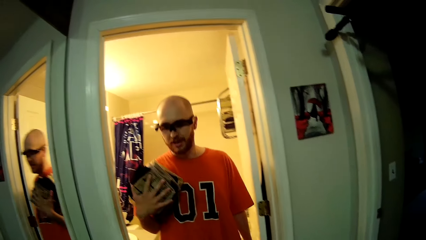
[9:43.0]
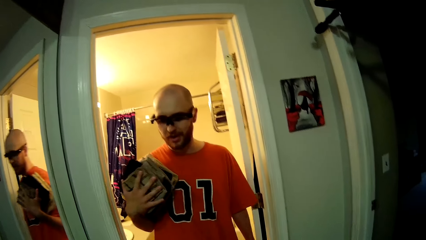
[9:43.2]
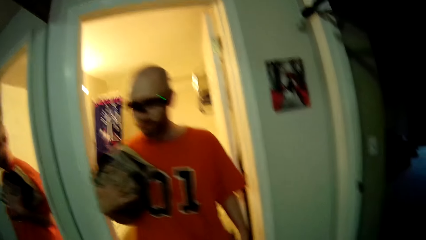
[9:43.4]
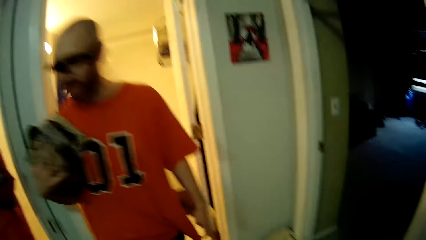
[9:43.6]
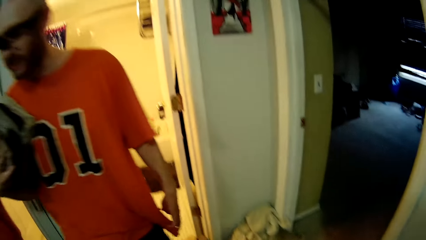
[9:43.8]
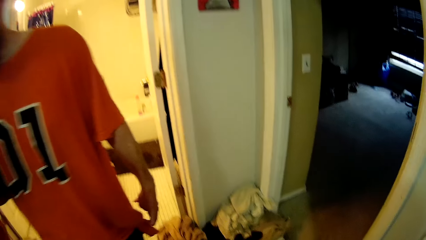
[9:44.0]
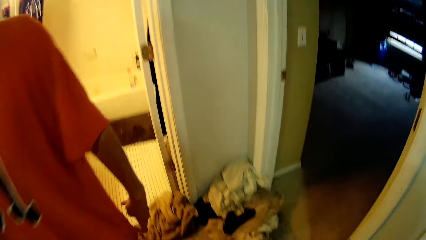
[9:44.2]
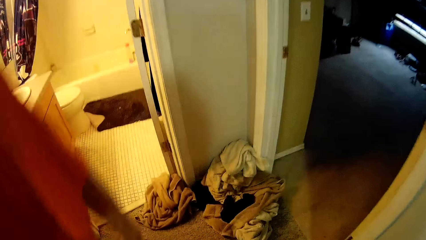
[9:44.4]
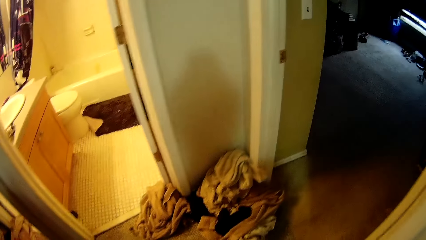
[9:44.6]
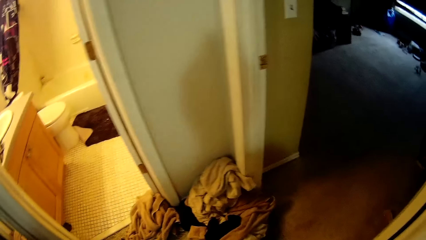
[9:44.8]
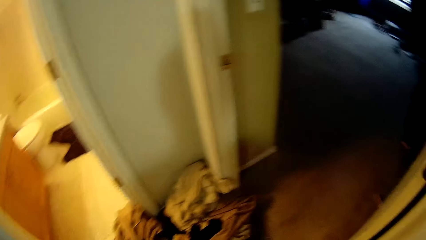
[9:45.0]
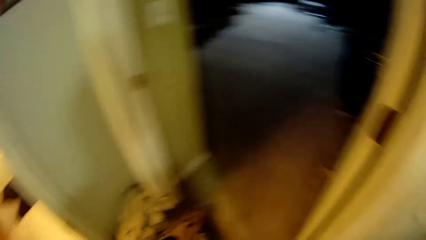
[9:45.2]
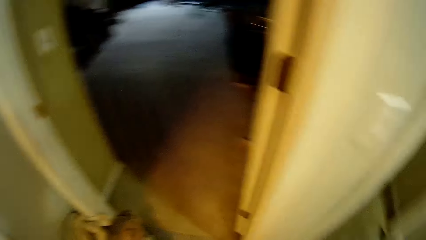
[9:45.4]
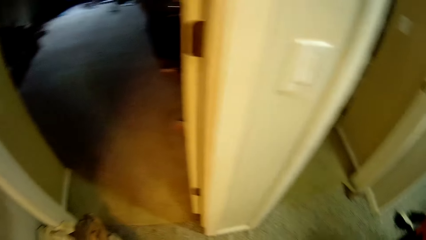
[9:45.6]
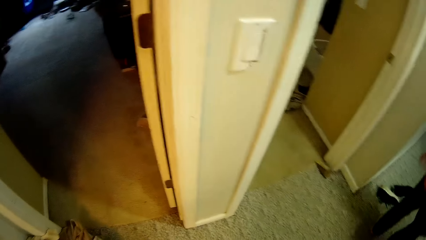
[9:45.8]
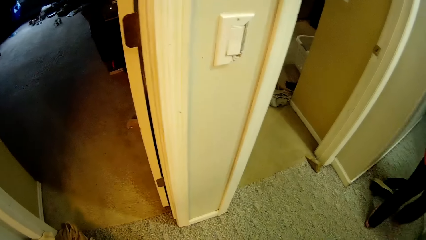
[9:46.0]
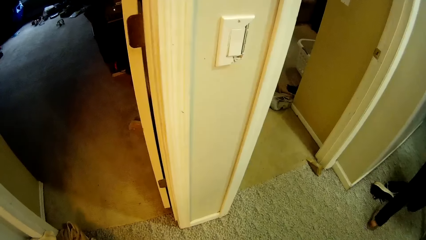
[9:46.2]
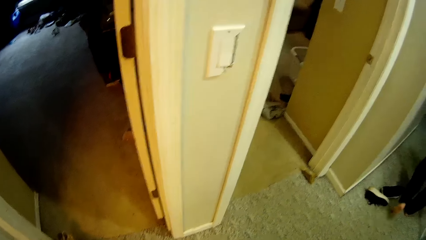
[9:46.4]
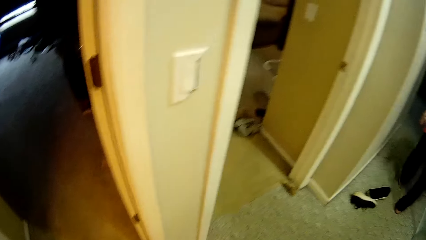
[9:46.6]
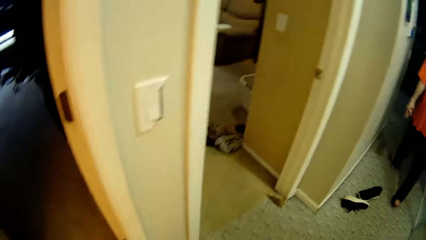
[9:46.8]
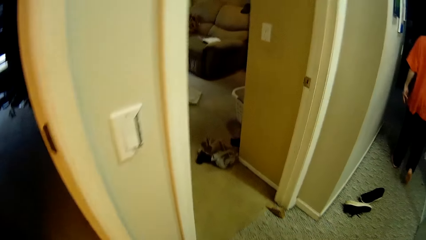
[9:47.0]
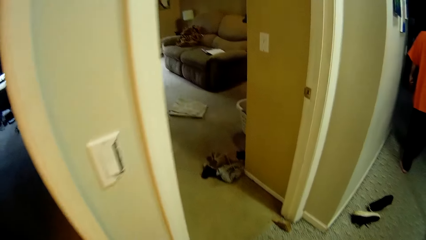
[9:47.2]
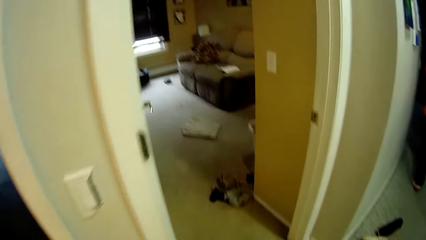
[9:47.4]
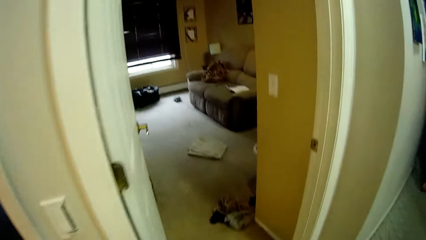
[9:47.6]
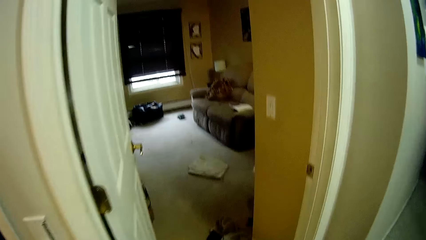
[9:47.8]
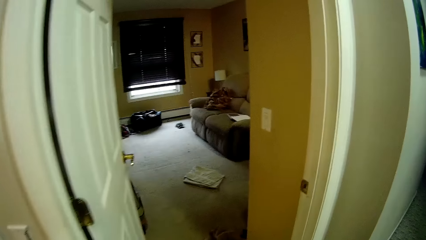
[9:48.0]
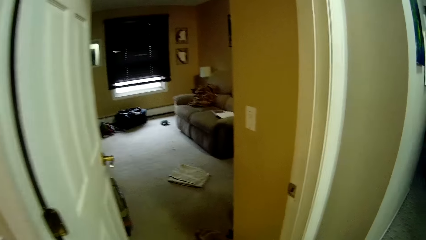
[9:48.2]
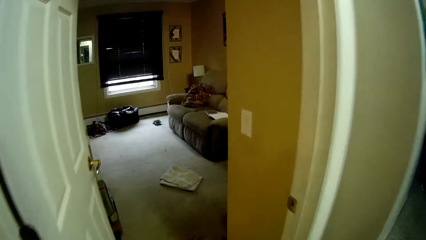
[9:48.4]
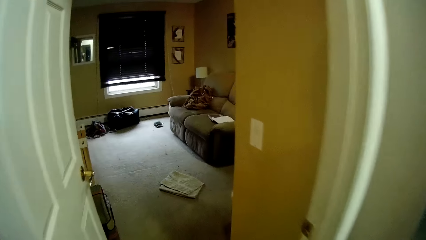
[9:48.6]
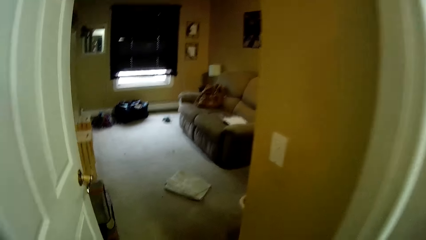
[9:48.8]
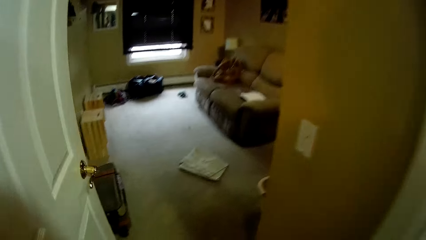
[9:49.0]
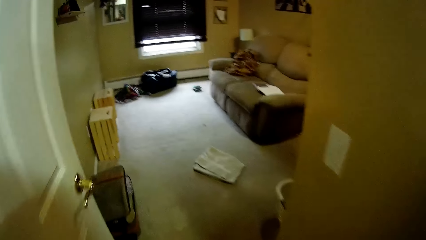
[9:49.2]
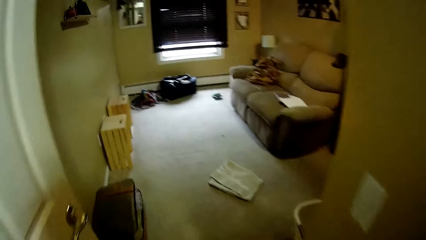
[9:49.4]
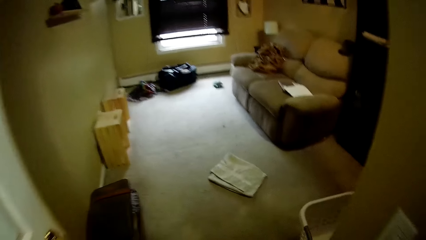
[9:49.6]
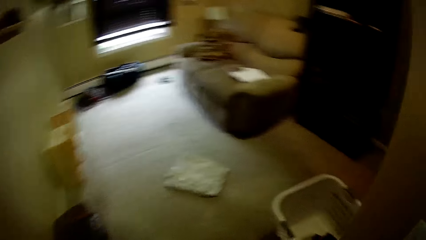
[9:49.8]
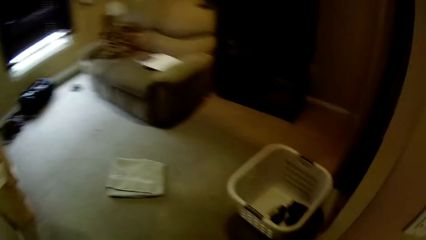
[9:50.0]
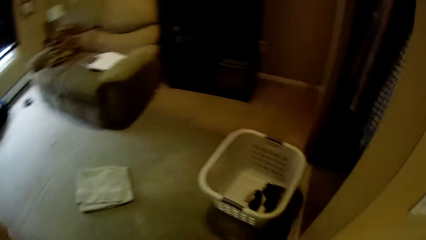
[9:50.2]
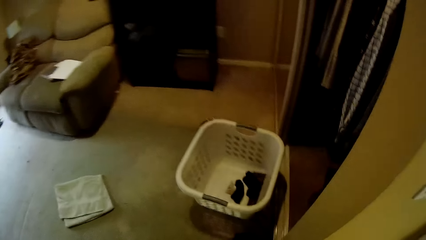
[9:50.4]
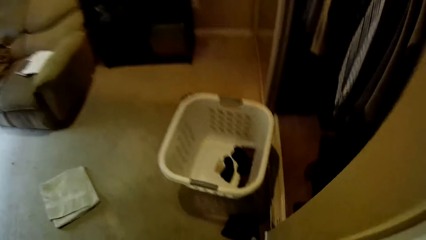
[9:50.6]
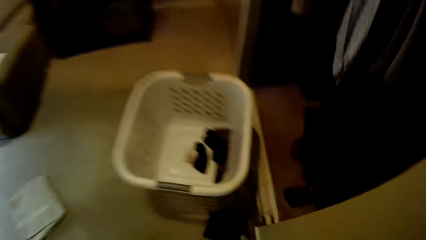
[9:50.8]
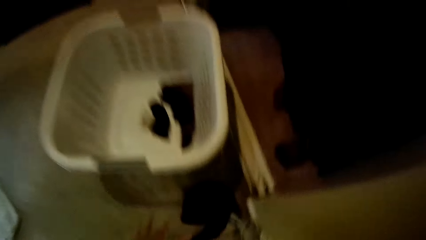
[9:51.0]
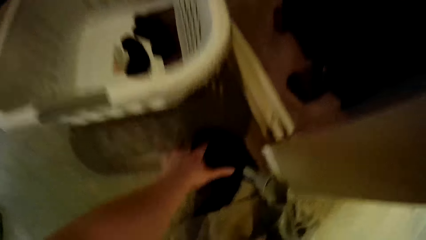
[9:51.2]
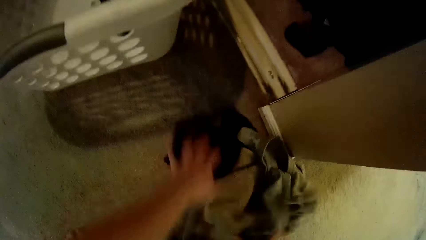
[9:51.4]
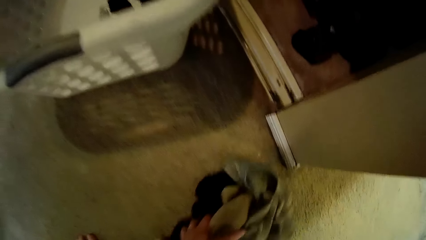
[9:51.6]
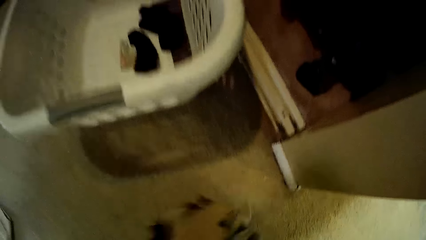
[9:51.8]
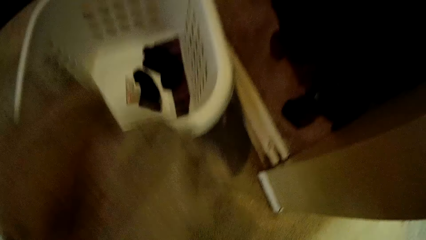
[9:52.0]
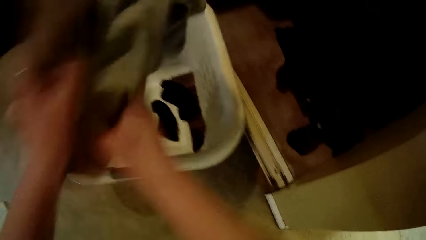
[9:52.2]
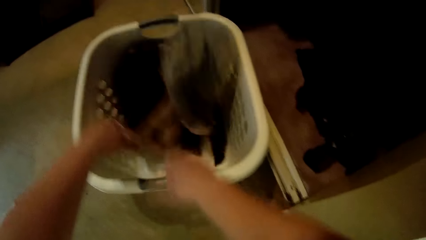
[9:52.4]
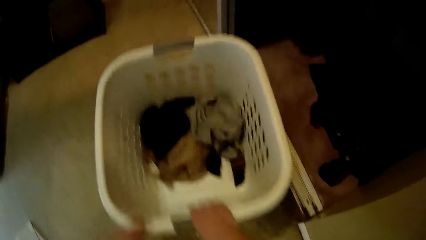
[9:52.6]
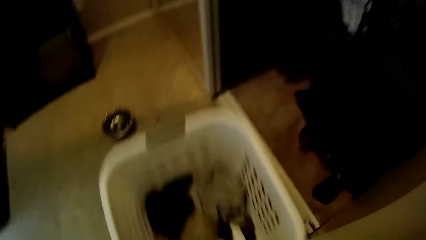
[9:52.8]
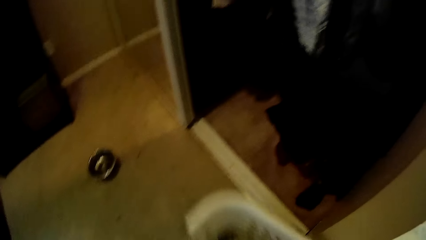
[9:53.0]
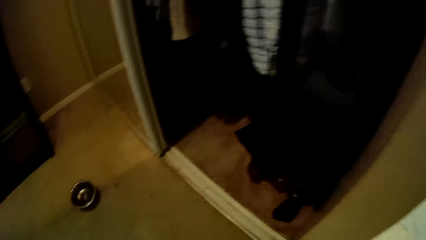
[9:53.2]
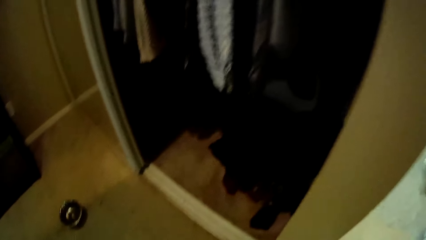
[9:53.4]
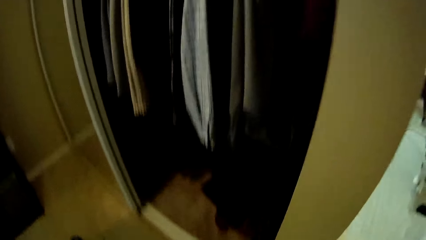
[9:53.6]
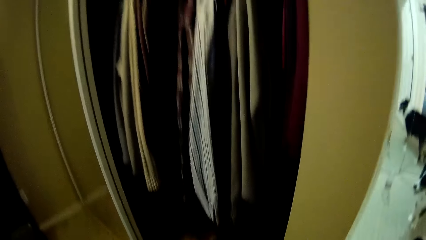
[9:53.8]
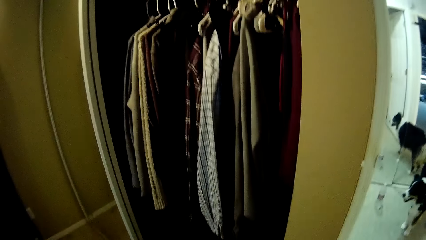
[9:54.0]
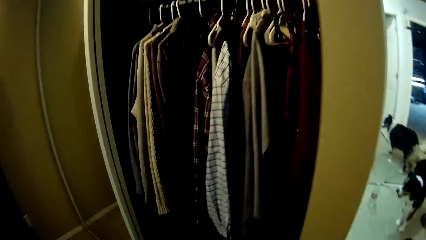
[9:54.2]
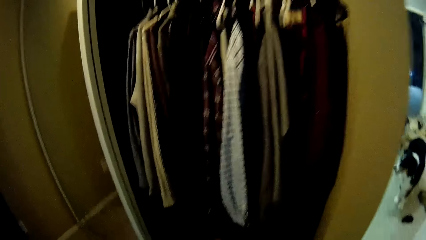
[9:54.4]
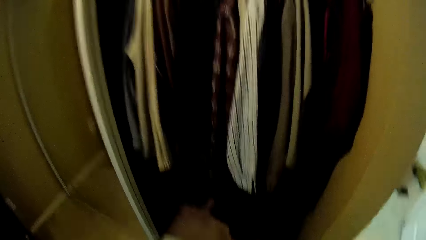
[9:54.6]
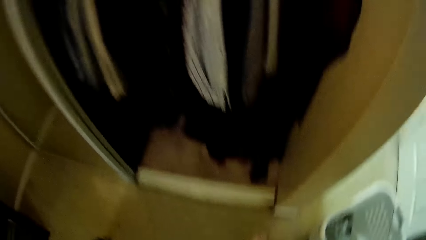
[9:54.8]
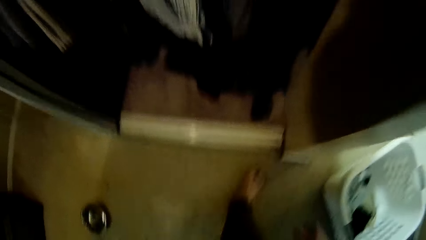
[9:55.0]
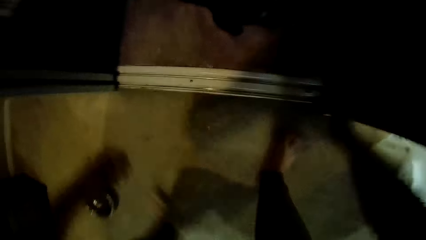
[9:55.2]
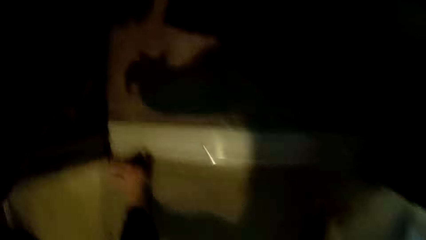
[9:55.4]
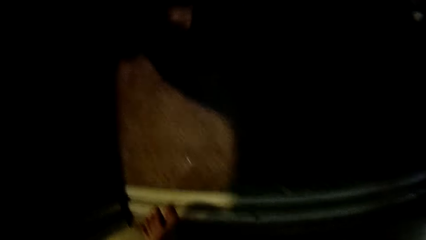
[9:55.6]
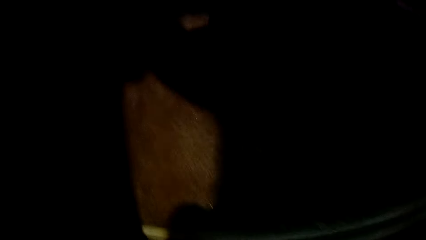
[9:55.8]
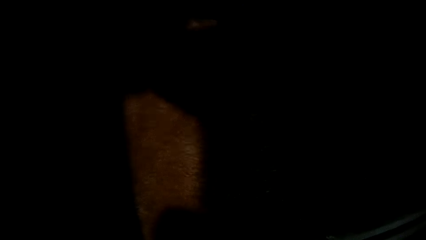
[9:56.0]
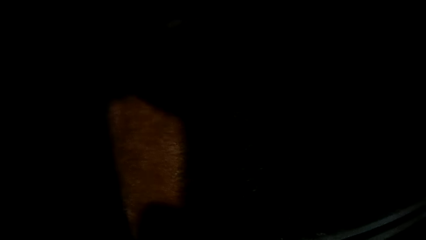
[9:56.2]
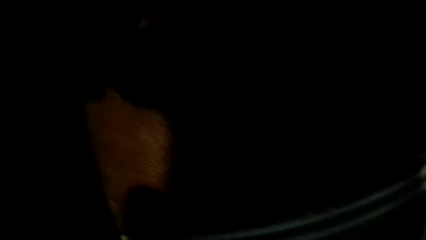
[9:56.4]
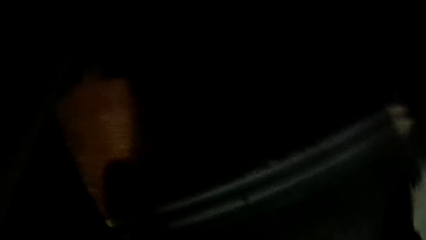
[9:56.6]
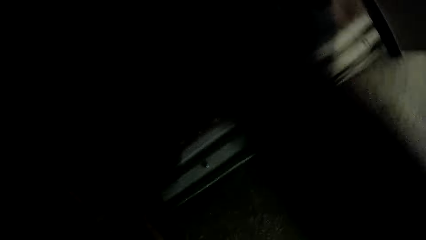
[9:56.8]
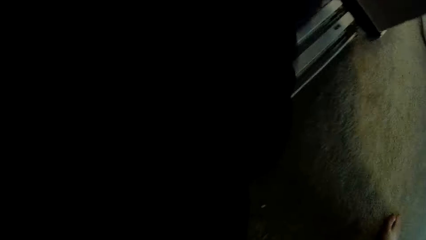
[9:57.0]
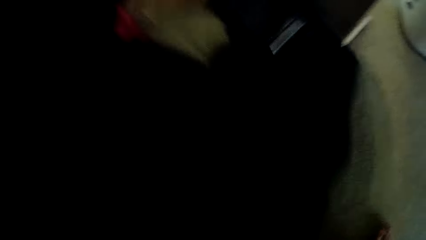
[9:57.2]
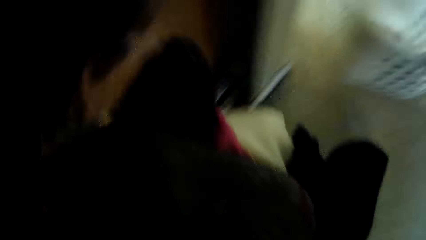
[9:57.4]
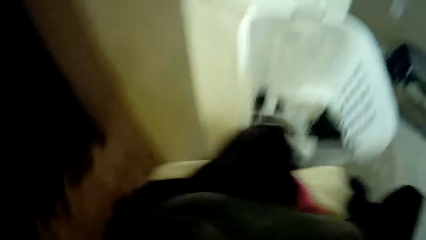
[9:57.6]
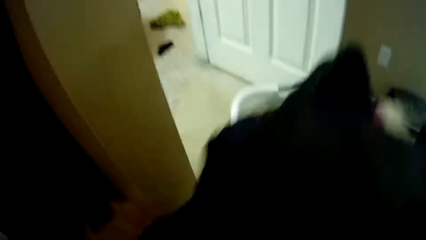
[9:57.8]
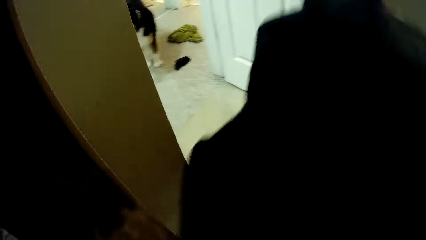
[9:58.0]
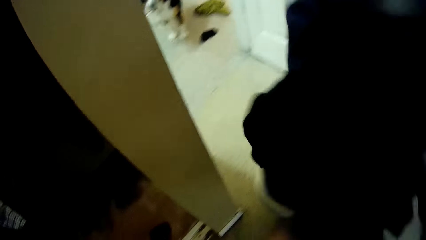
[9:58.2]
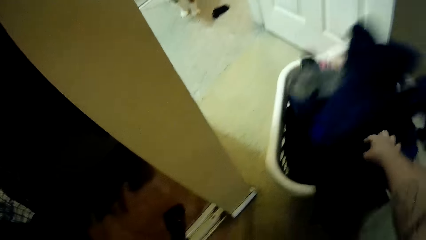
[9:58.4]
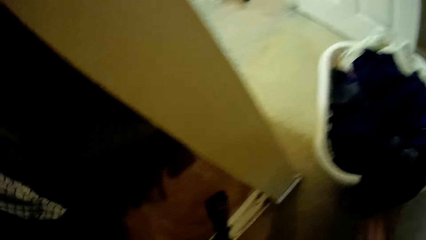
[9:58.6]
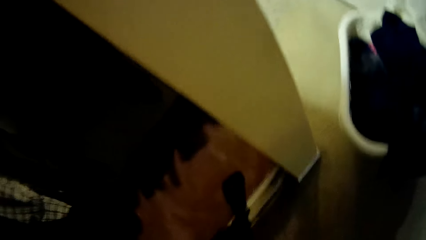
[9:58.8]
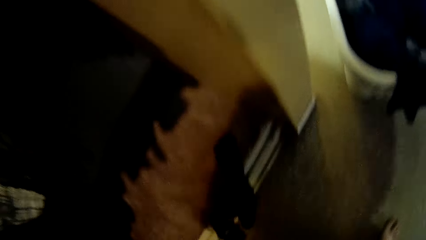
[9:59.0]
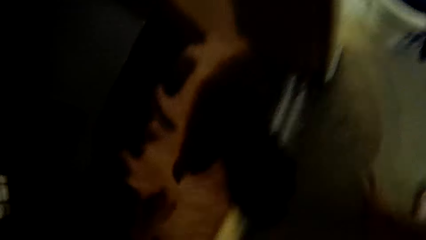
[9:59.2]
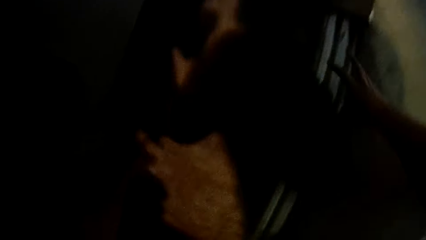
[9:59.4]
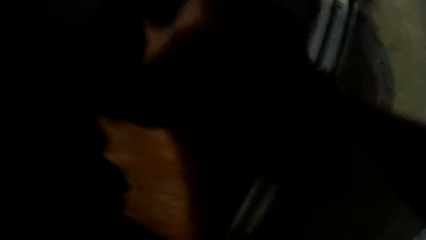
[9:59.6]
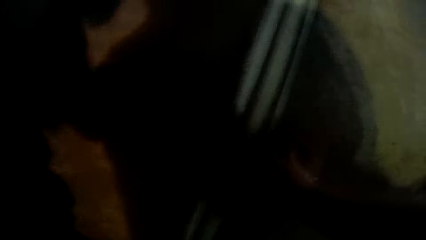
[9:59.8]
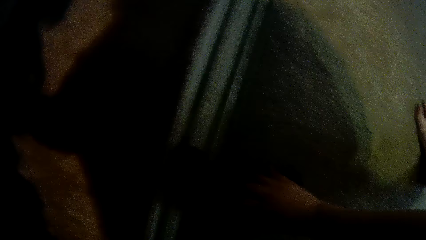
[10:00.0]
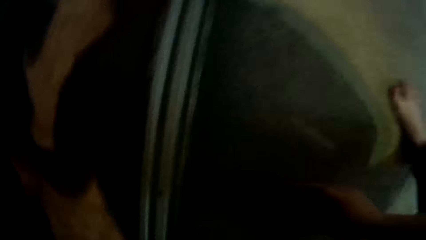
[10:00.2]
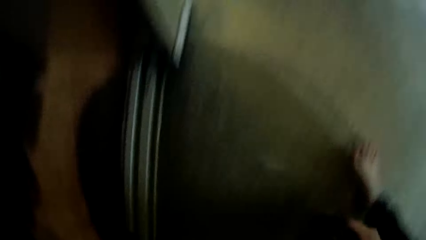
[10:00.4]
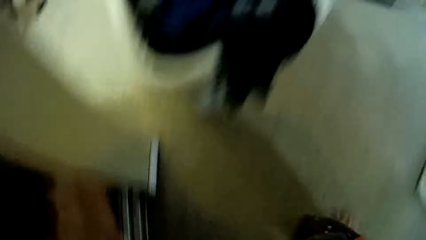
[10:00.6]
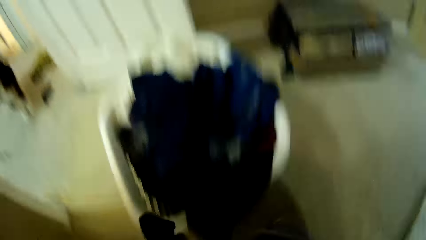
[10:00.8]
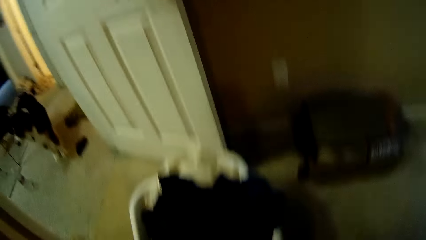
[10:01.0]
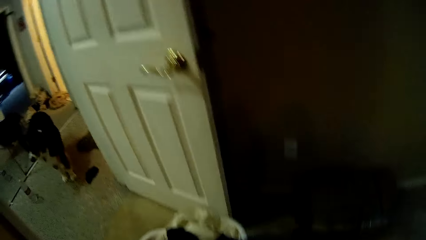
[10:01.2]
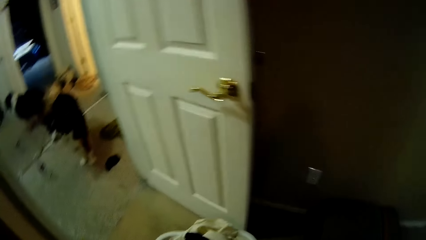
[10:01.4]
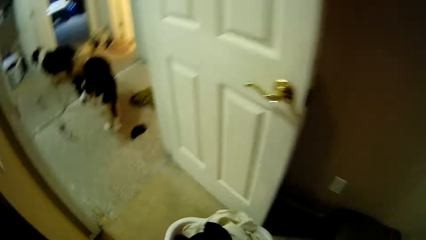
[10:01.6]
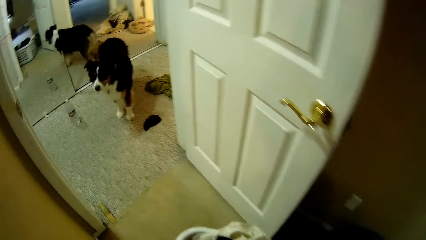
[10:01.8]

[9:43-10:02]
A man talks. The man walks into the hallway from the bathroom. The camera wearer walks to the living room from the bathroom. She picks some clothes from the living room floor with both hands. She drops the clothes into a laundry basket with both hands. She pulls the laundry basket with both hands. She picks up the laundry basket. She picks some clothes from a closet with both hands. She drops the clothes into the laundry basket with both hands. She picks a sock from the living room floor with her right hand.
